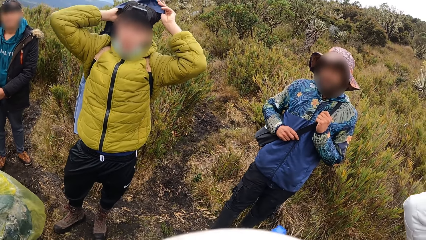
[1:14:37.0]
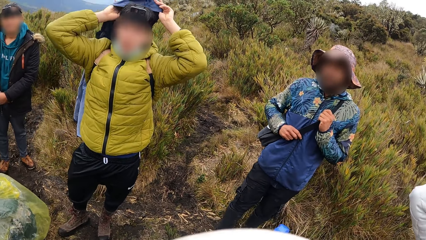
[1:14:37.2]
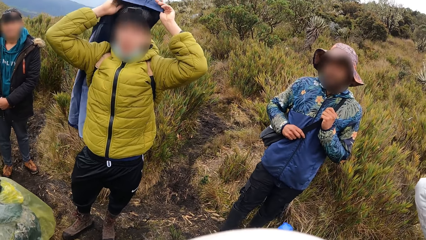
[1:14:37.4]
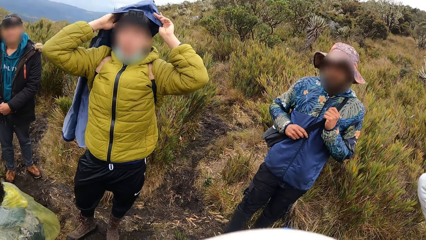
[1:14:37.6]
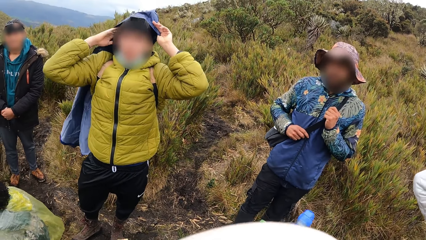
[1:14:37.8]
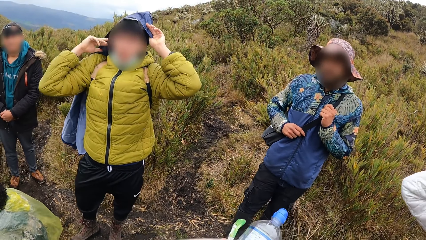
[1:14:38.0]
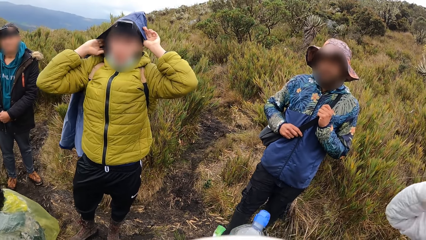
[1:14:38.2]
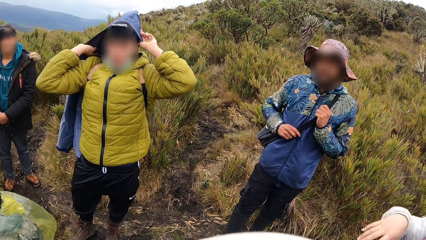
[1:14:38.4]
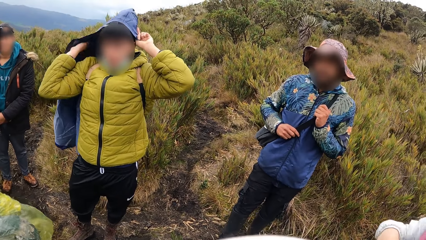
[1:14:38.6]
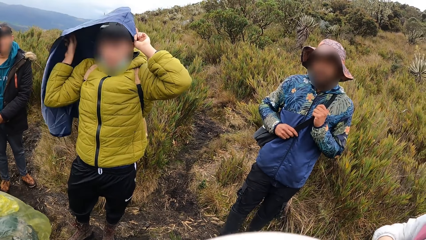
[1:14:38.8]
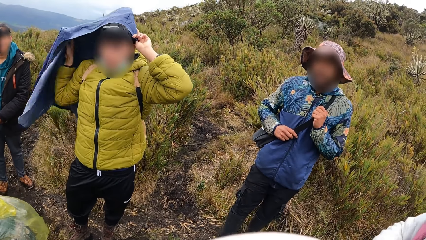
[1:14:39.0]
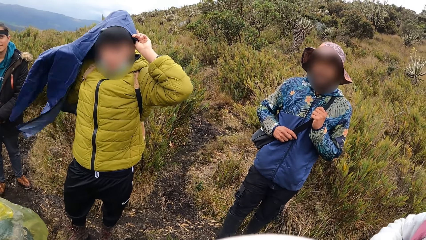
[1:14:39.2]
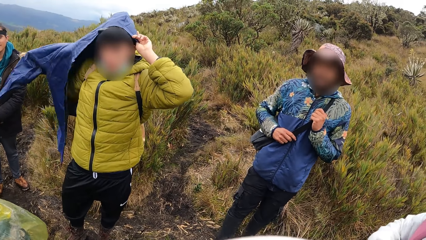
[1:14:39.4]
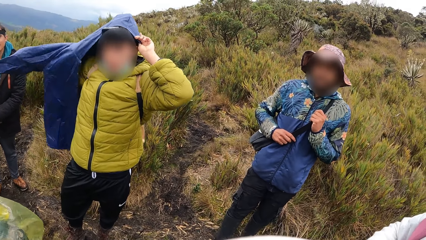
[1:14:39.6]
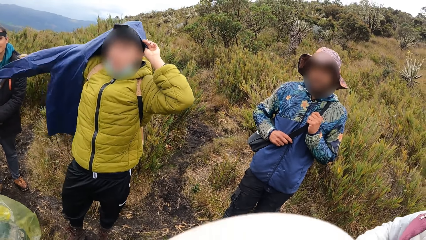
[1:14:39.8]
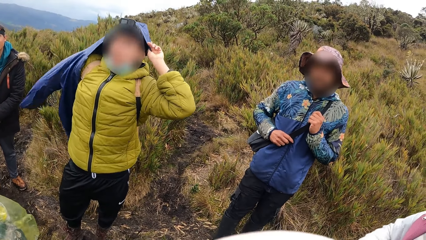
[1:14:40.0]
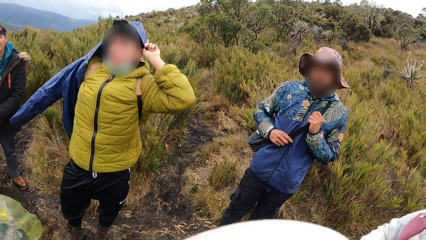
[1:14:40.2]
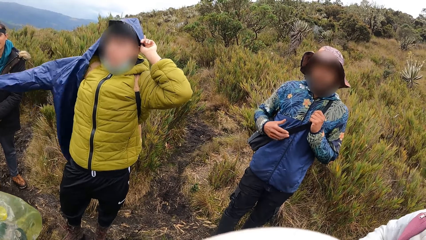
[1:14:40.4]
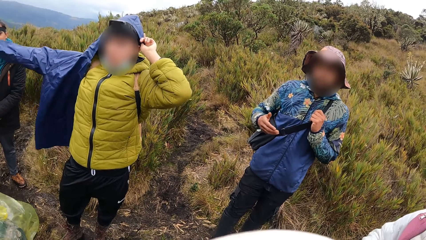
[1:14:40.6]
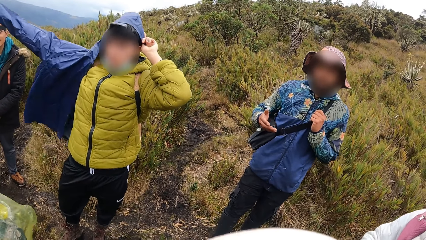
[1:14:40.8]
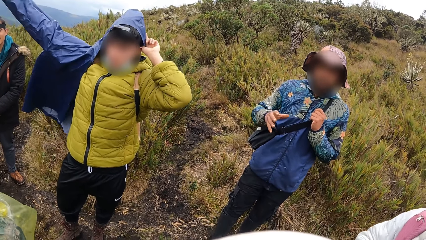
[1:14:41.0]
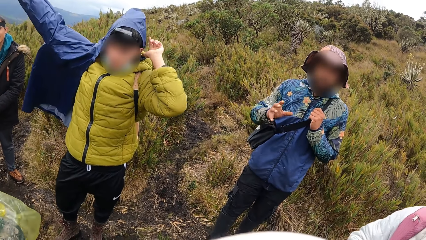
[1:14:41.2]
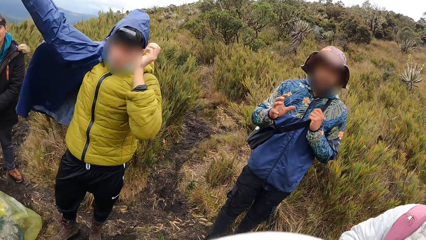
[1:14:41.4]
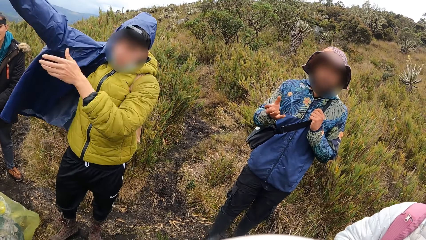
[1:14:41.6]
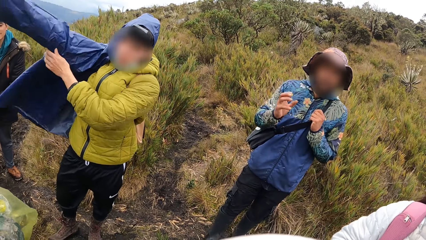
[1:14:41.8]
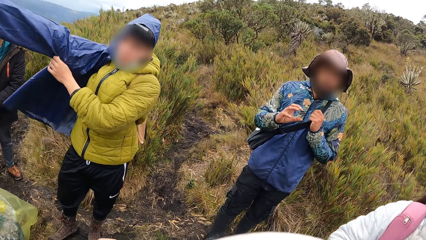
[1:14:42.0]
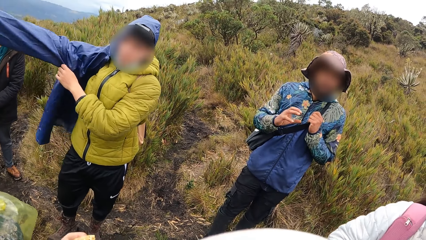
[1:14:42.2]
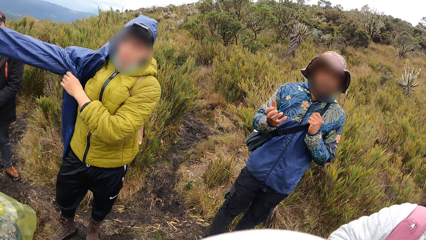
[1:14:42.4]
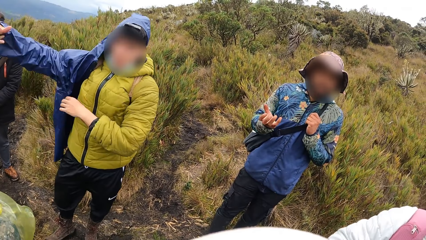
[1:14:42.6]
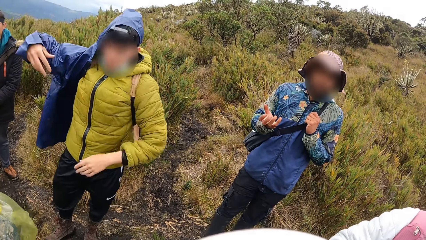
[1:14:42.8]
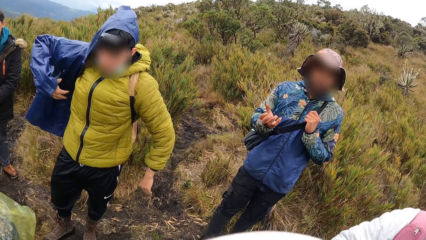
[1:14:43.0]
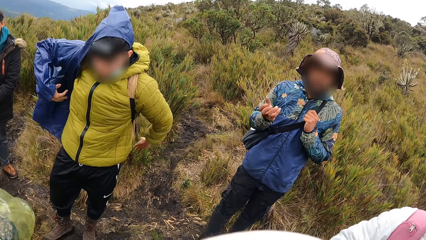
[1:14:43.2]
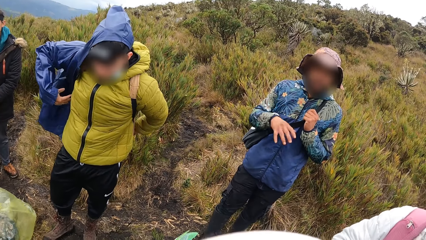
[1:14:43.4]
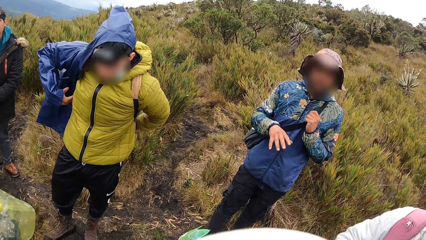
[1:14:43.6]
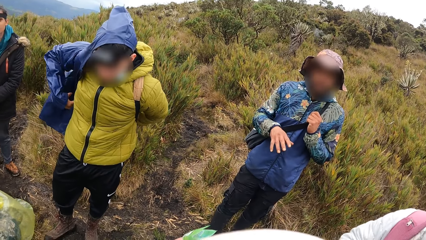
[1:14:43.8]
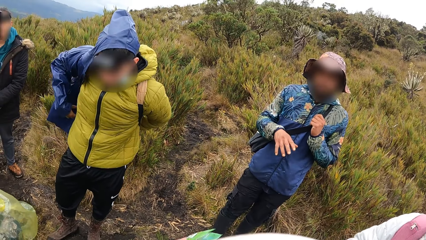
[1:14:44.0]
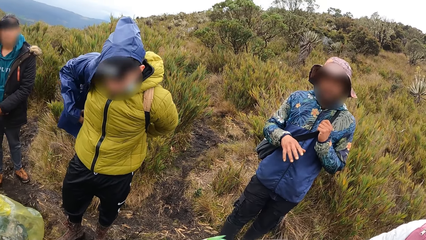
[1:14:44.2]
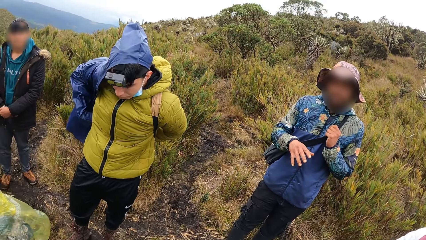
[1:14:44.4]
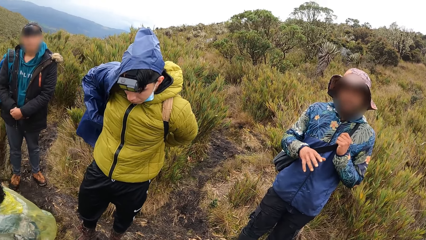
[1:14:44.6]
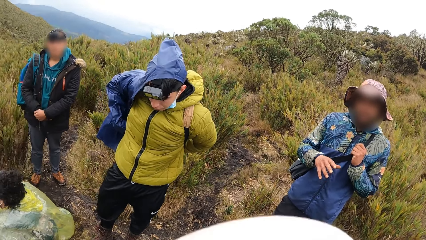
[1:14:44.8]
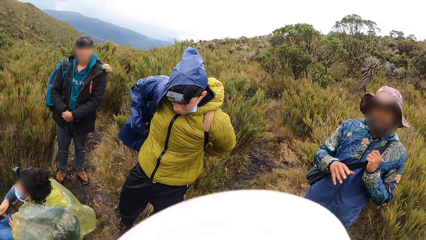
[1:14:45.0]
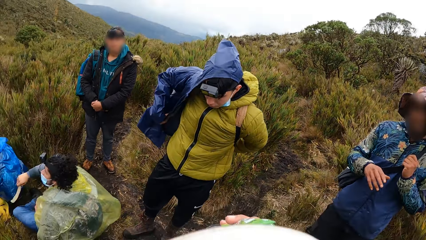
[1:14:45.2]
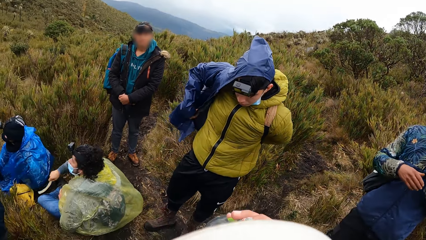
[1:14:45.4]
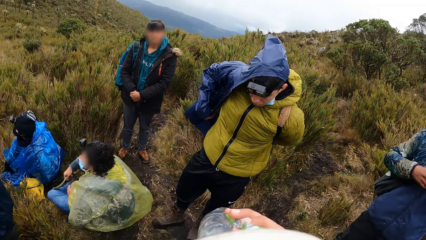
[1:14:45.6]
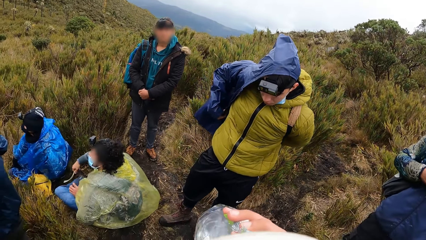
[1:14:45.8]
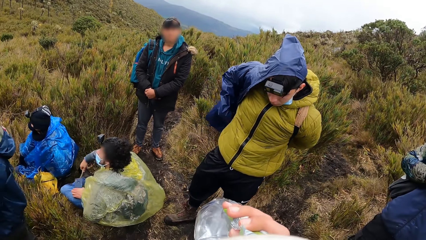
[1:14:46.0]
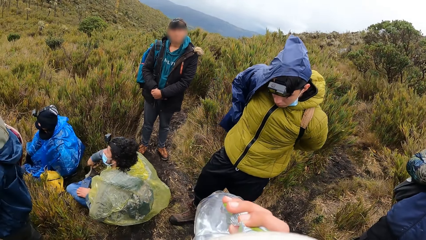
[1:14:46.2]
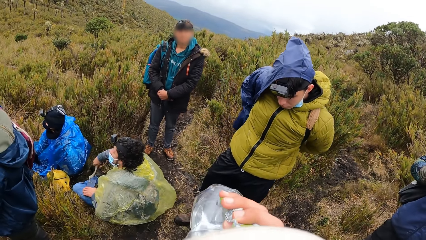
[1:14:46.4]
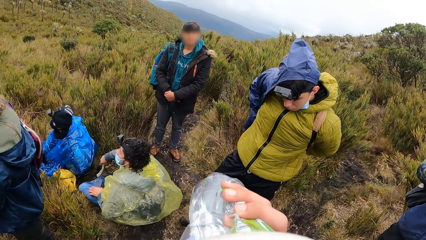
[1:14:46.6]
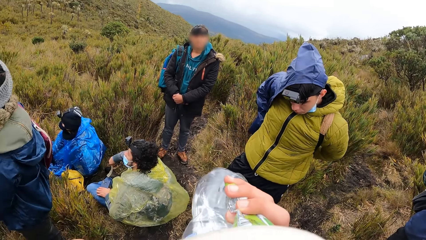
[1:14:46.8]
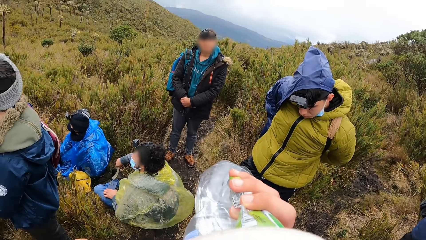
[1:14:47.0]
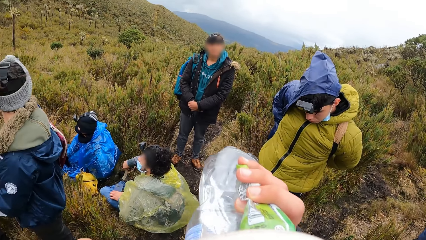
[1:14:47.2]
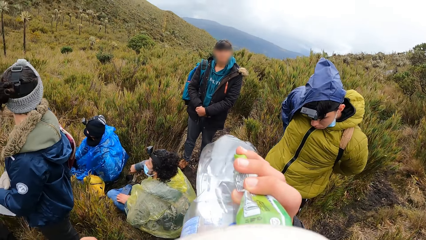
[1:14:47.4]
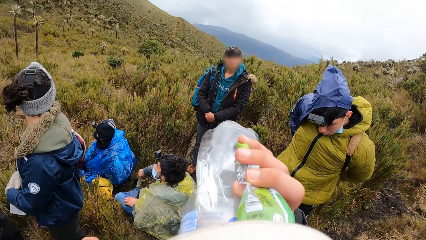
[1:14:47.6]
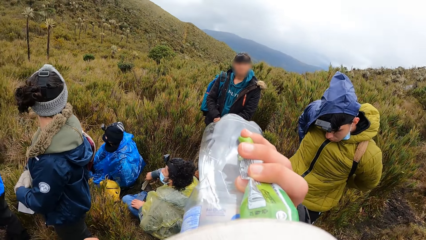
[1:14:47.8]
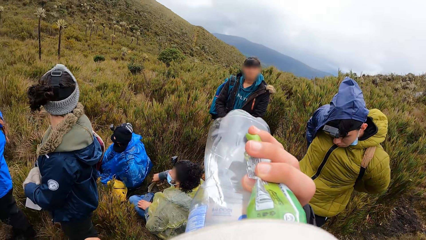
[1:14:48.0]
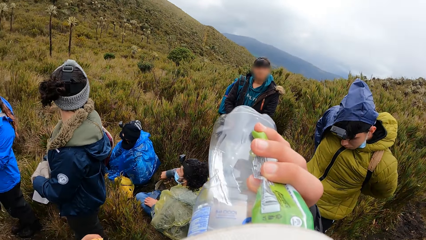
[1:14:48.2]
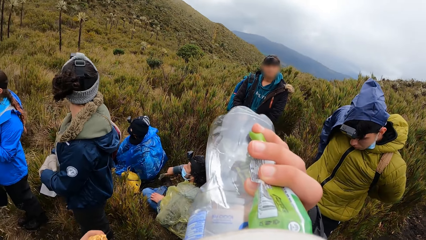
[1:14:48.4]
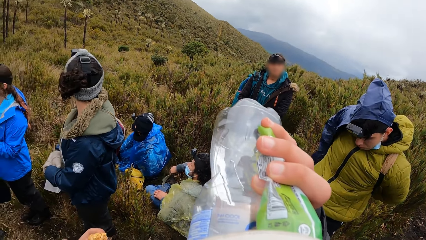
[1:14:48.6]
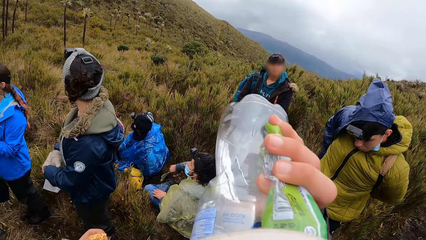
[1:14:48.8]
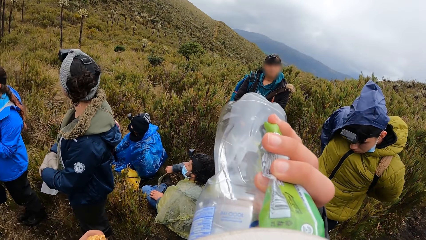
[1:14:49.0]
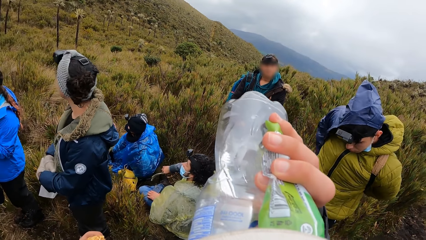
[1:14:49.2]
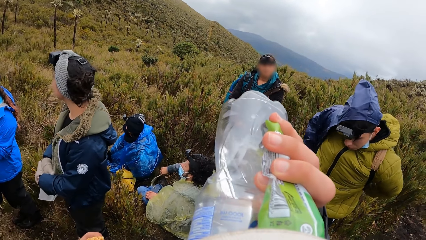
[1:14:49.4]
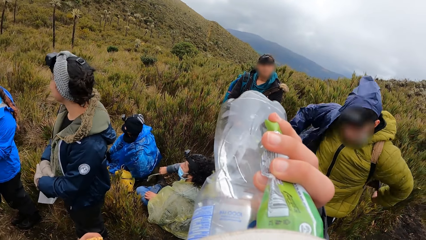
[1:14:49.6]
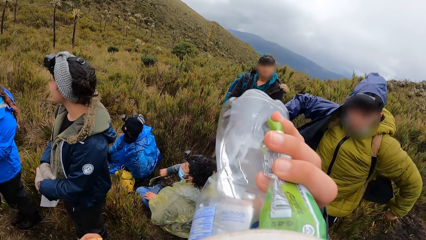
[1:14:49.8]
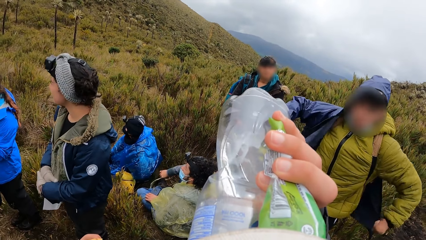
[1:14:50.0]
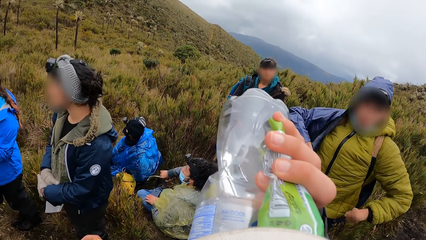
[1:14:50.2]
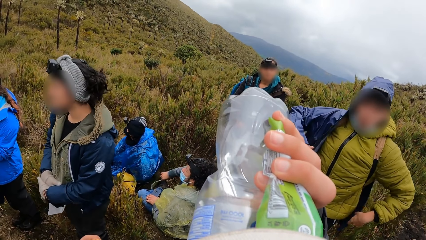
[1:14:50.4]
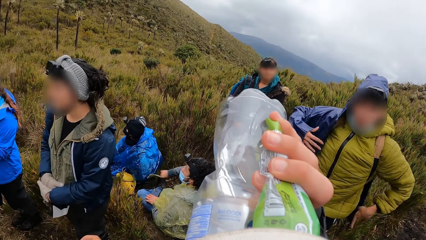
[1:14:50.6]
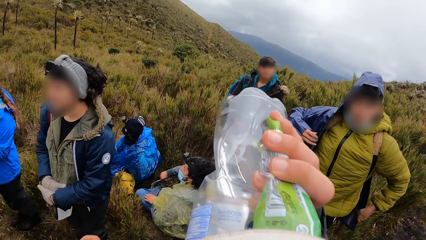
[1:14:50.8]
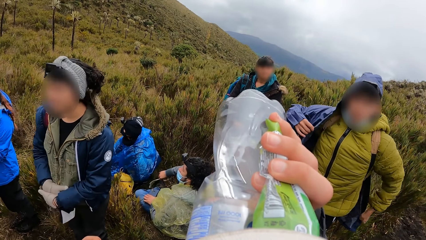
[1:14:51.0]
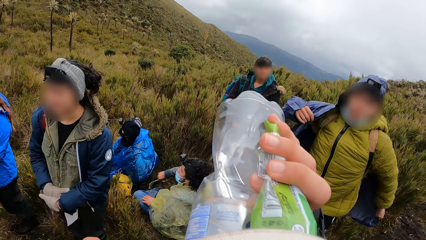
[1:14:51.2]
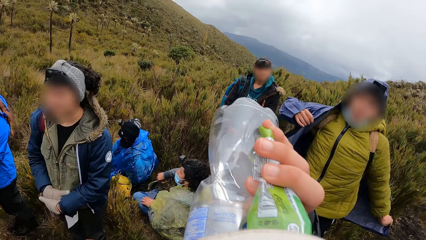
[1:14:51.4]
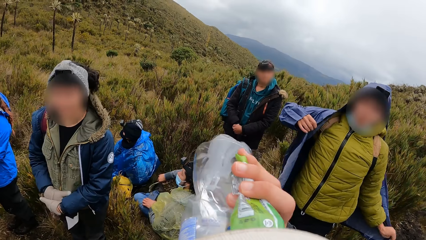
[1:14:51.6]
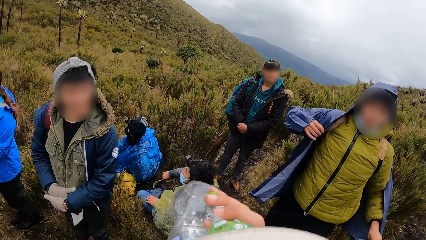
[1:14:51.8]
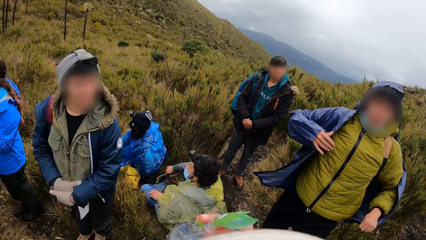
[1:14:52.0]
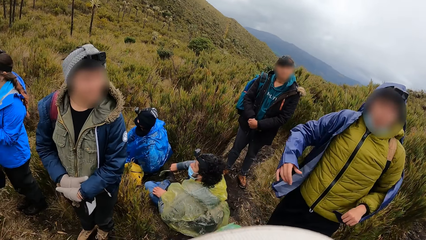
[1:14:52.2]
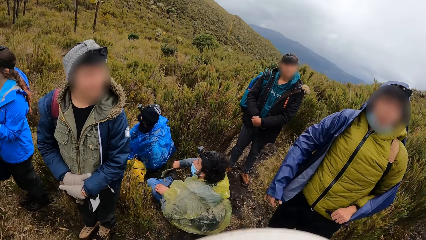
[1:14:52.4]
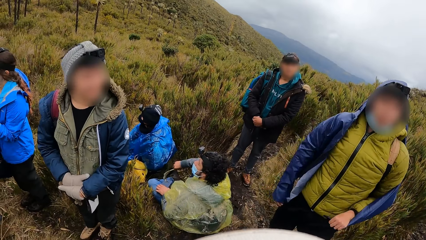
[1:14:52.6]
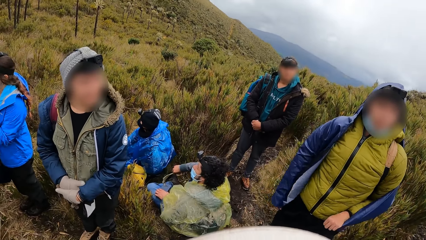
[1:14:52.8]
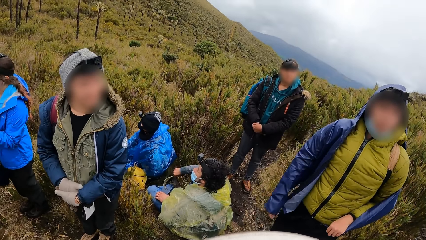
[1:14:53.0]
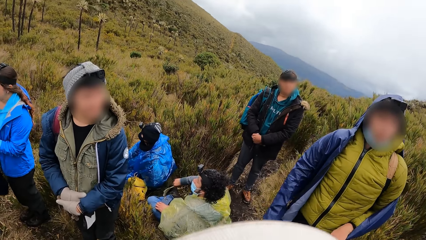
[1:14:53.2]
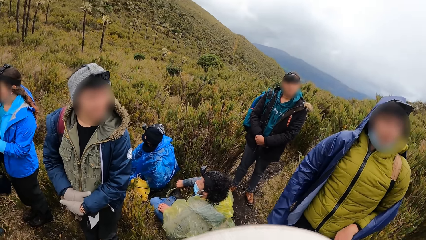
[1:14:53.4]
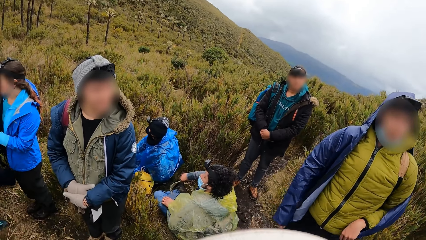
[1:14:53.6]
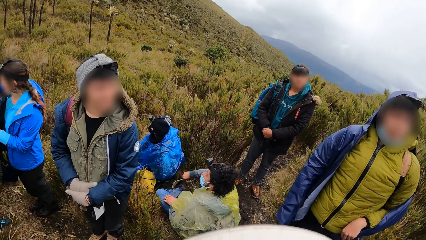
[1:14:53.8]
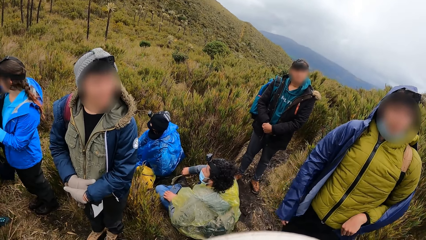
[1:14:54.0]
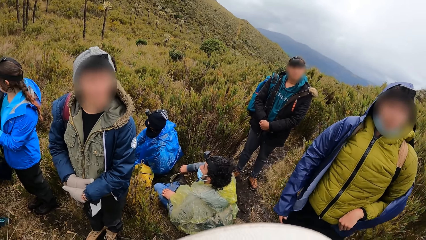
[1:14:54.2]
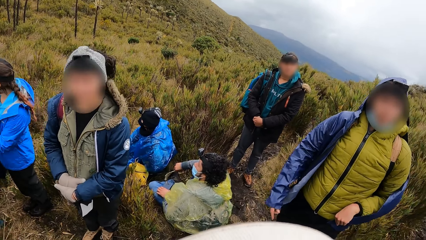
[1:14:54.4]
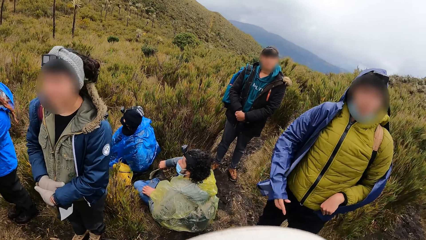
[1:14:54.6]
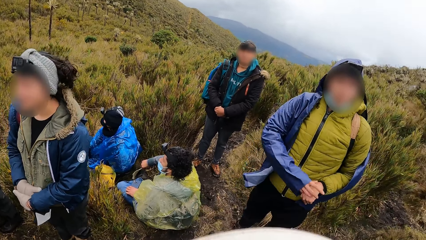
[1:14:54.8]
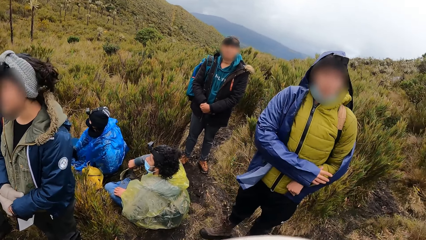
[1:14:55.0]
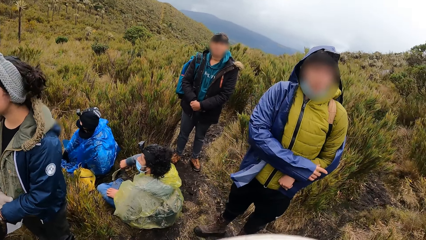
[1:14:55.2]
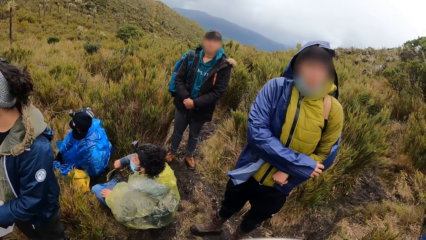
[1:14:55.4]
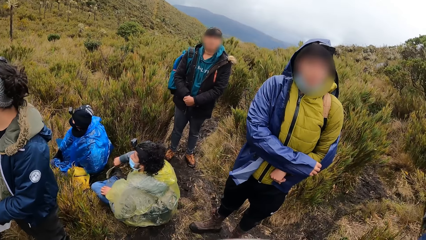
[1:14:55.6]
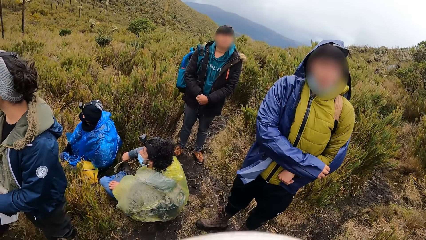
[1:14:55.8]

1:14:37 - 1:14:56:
The camera wearer looks at a person. The person puts on the jacket. The camera wearer drinks water from a water bottle with his right hand.
